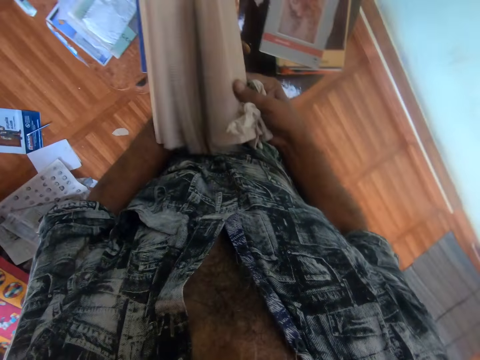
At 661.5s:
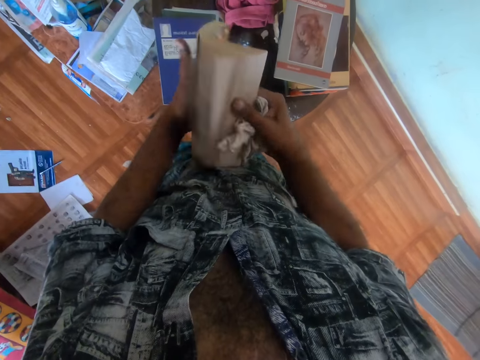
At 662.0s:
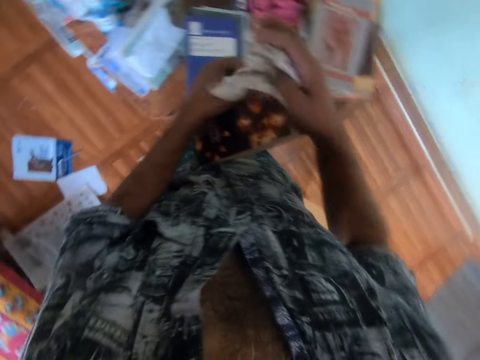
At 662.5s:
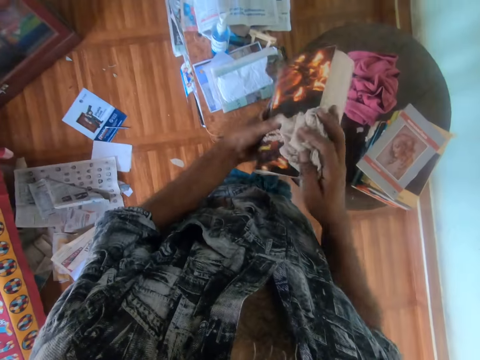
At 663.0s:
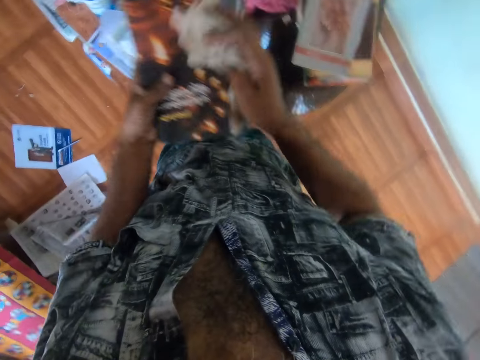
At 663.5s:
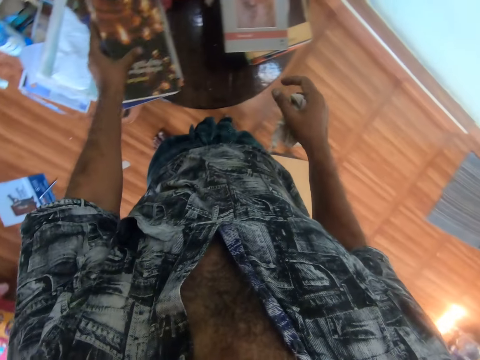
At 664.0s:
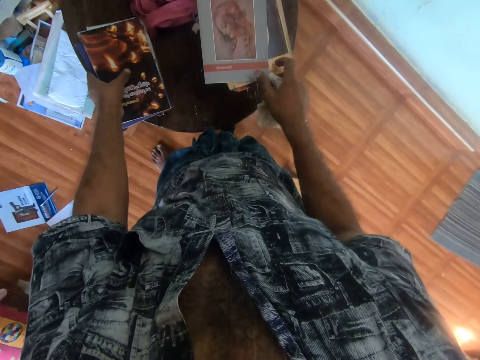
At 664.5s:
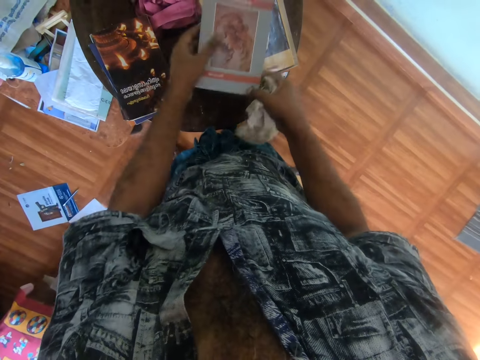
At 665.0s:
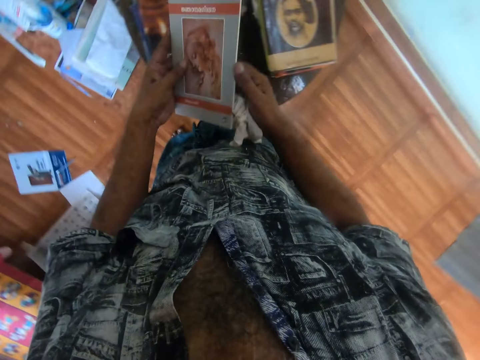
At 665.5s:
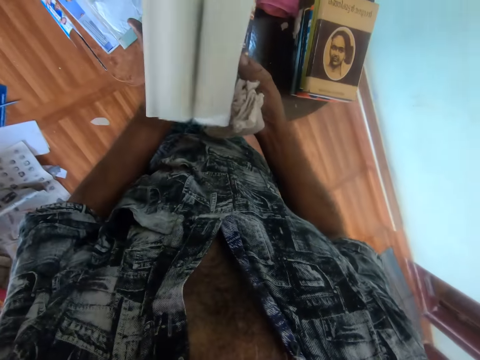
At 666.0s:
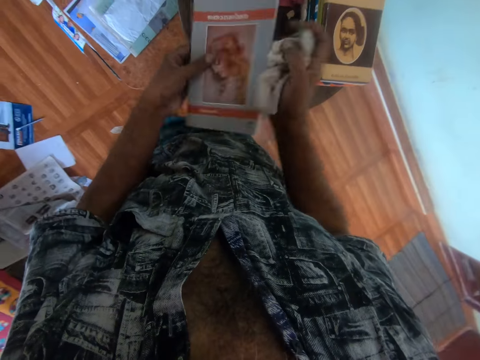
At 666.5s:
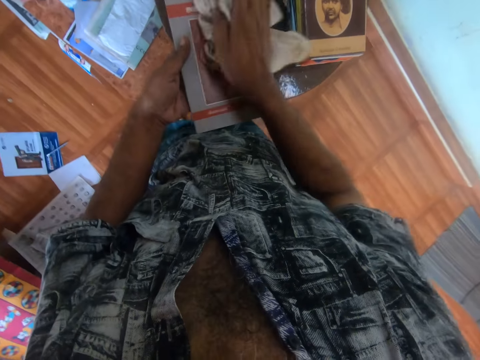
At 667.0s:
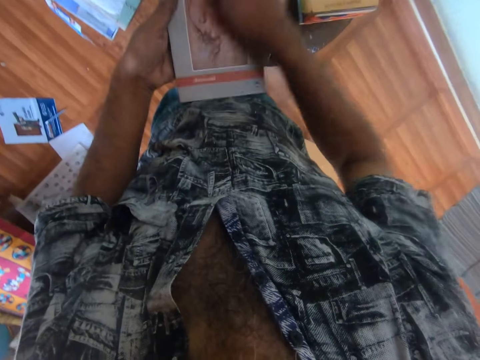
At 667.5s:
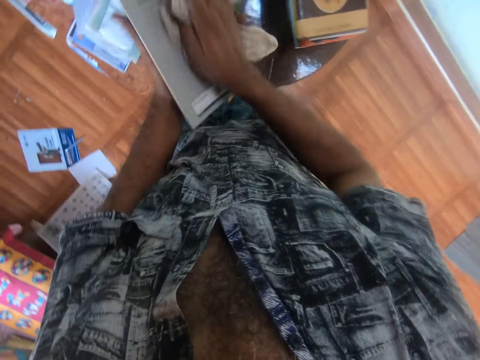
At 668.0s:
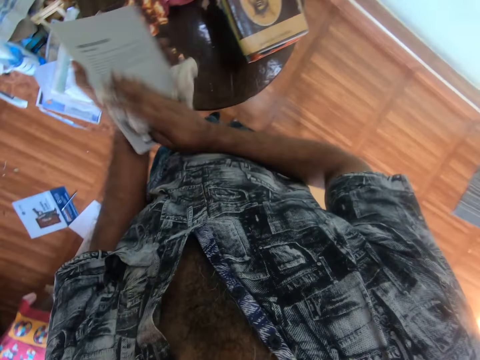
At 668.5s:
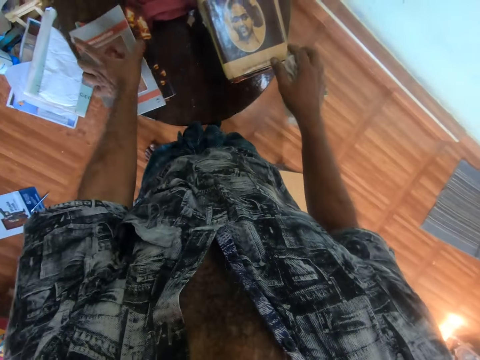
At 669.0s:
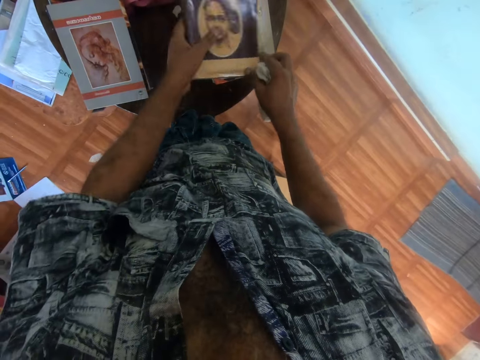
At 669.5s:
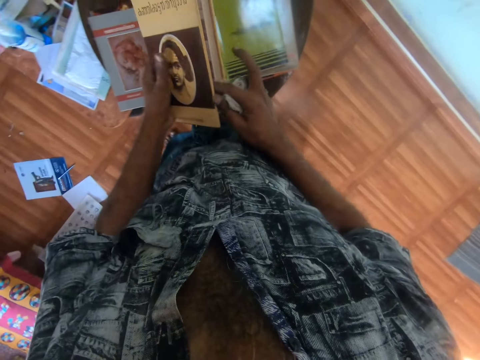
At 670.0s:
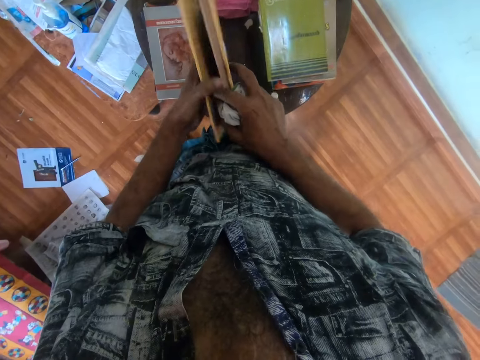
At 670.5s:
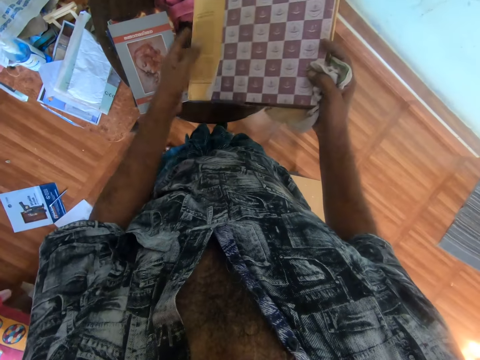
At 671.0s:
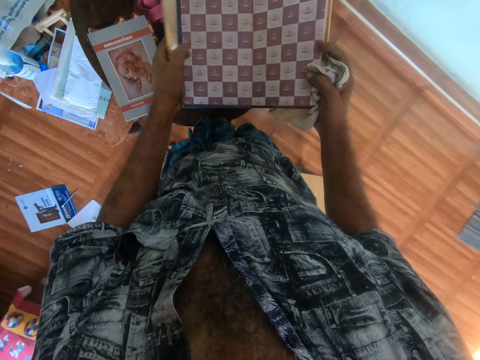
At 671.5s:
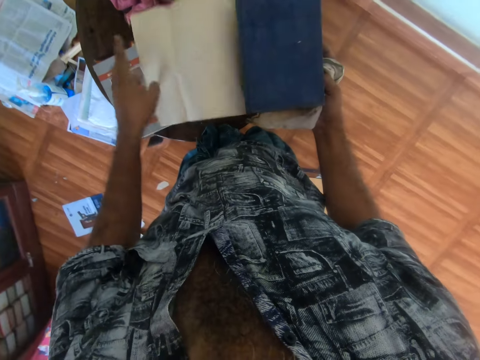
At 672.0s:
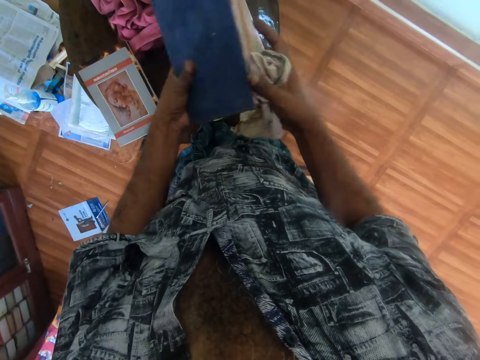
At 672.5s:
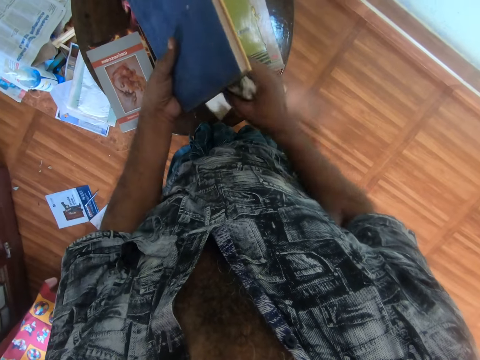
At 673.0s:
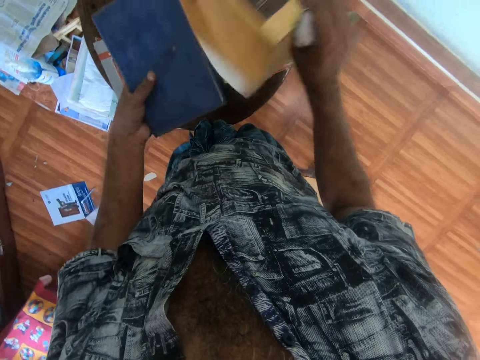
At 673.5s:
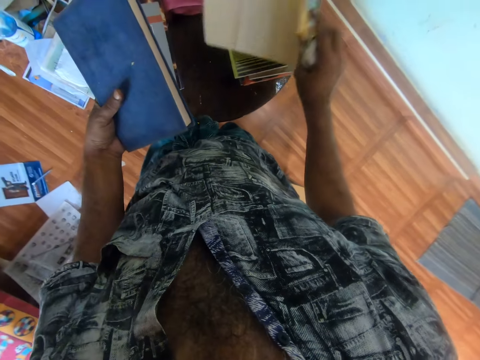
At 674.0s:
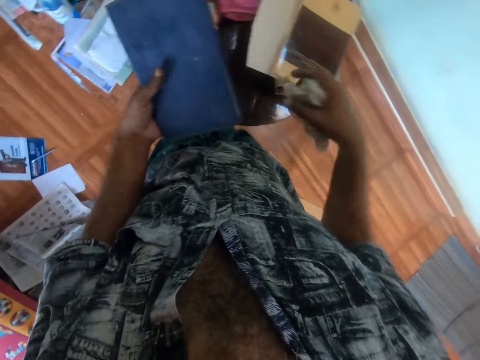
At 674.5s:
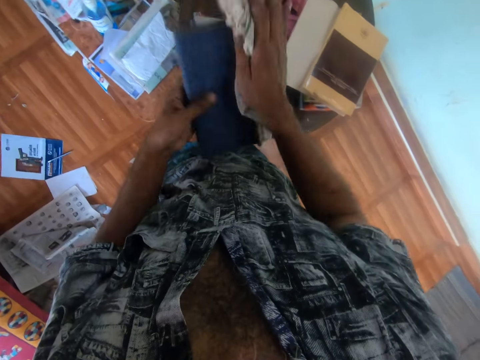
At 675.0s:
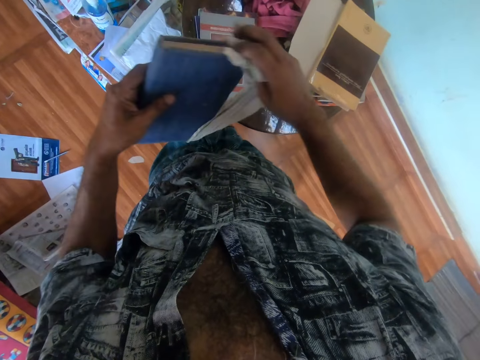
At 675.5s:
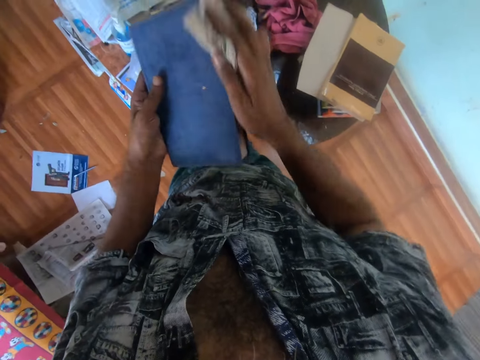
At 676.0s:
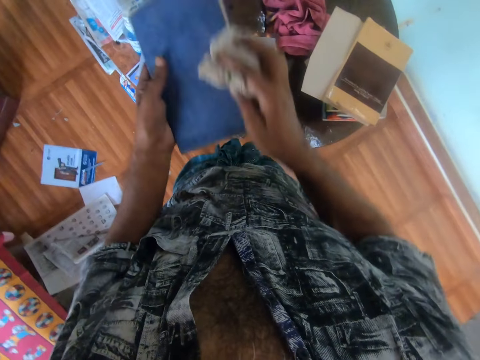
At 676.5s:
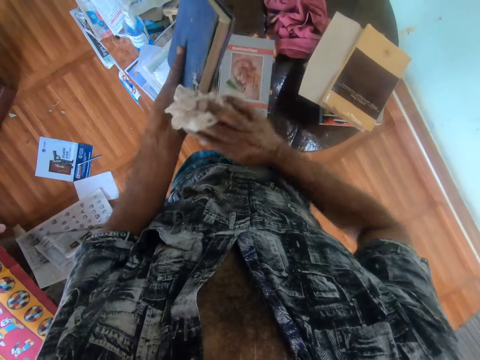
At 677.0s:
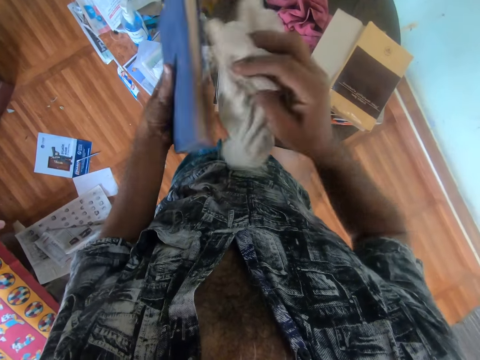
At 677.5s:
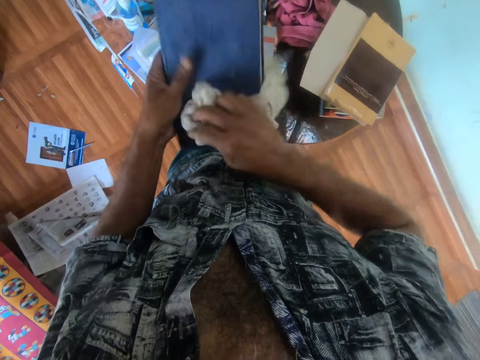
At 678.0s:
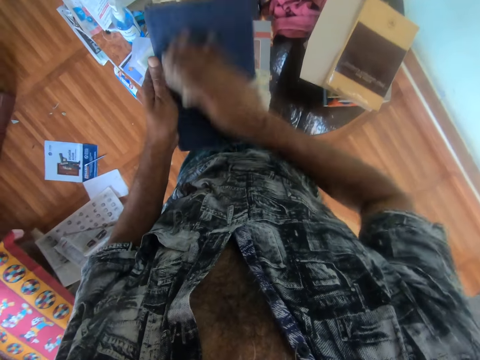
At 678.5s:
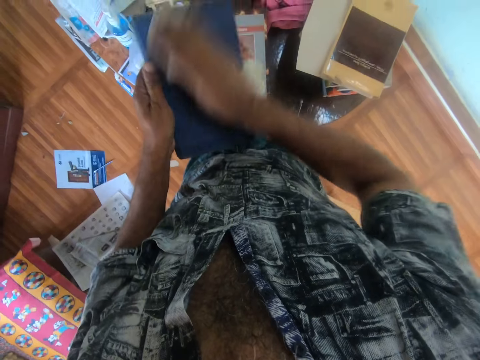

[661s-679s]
The camera wearer peruses the book. They move the book pages. They wipe the book with the piece of cloth. They place the book on other books. They pick up the book from the table. They peruse the book. They open the book pages. They wipe the book with the piece of cloth. They put the book down. They pick up the book. They remove the book cover. They open the book. They place the cover on other books. They wipe the book with the cloth.

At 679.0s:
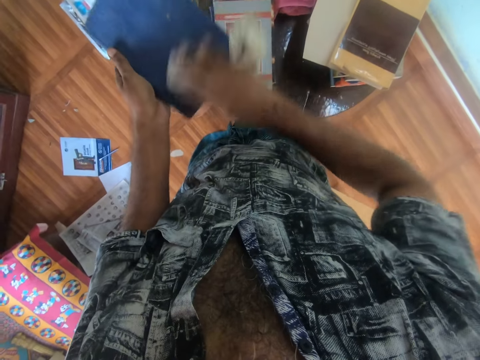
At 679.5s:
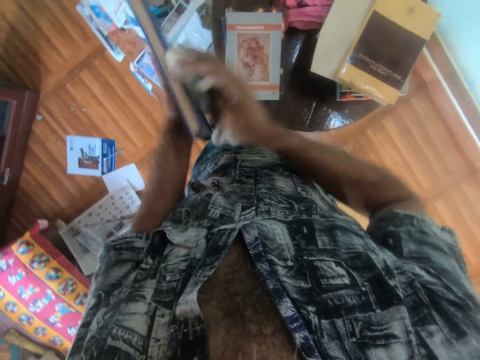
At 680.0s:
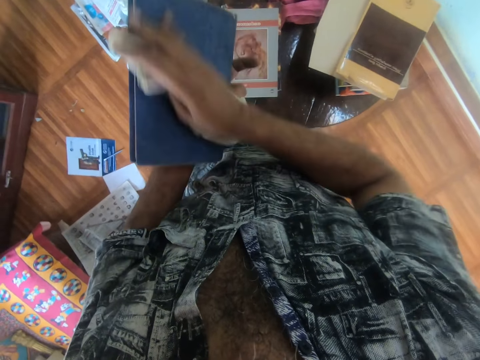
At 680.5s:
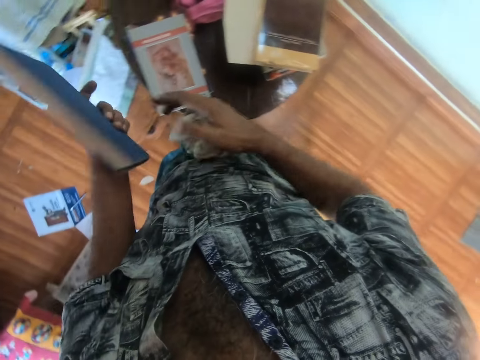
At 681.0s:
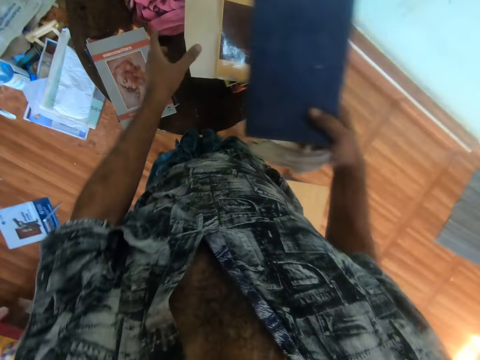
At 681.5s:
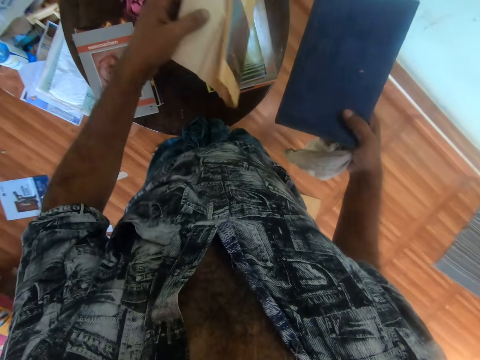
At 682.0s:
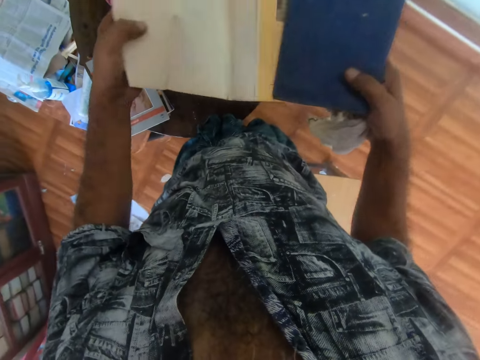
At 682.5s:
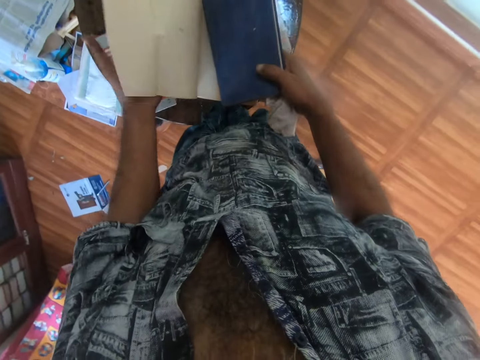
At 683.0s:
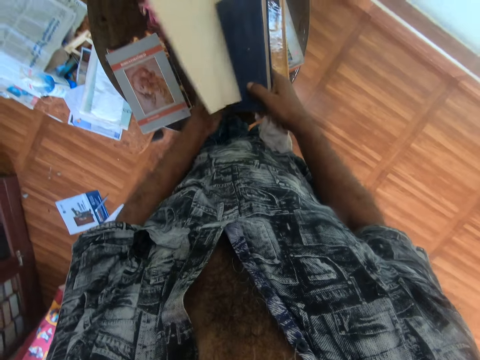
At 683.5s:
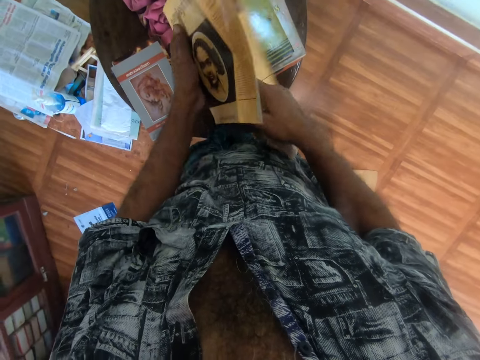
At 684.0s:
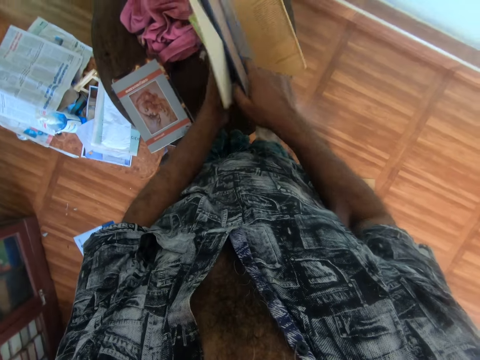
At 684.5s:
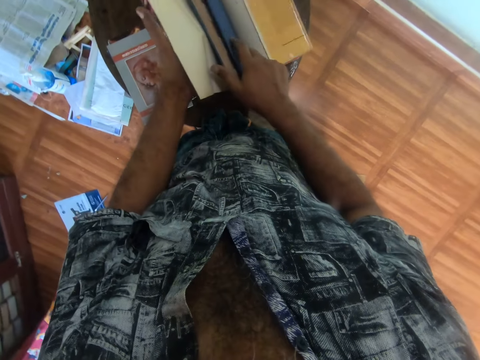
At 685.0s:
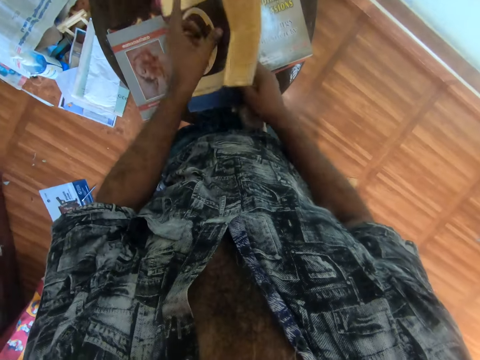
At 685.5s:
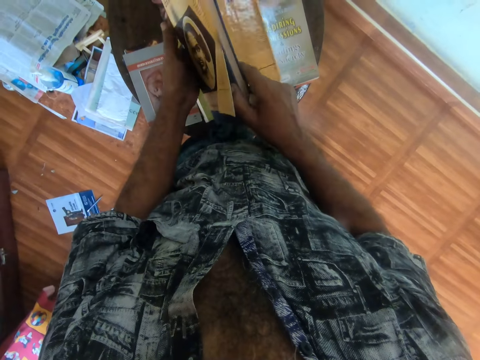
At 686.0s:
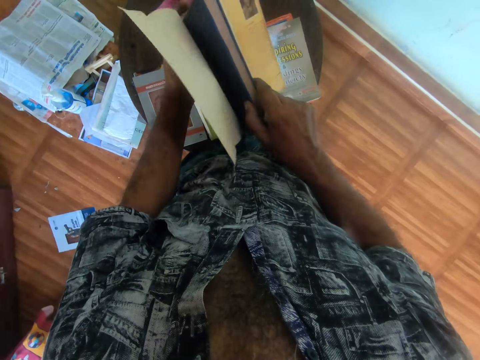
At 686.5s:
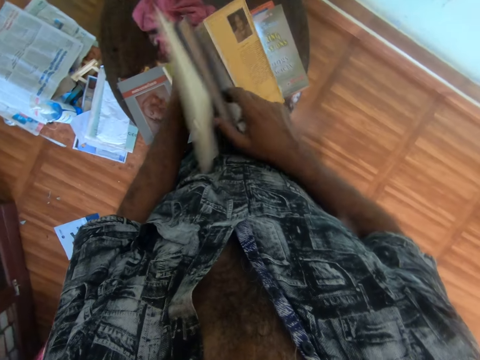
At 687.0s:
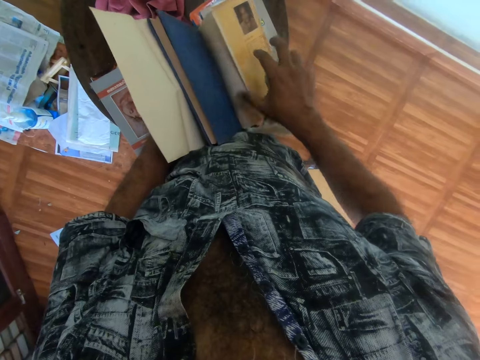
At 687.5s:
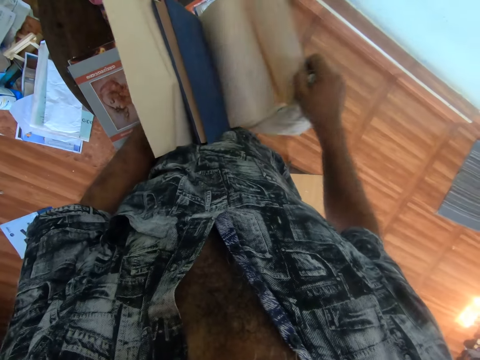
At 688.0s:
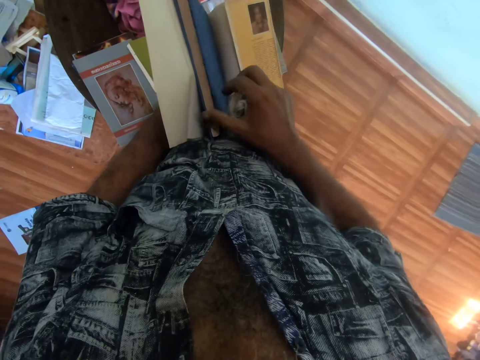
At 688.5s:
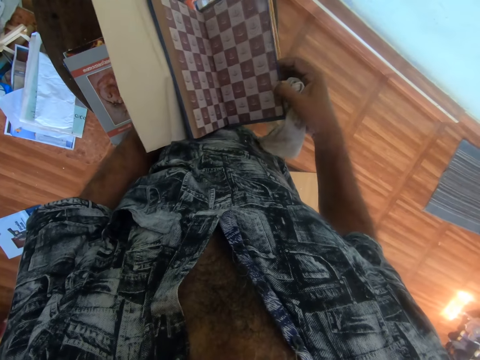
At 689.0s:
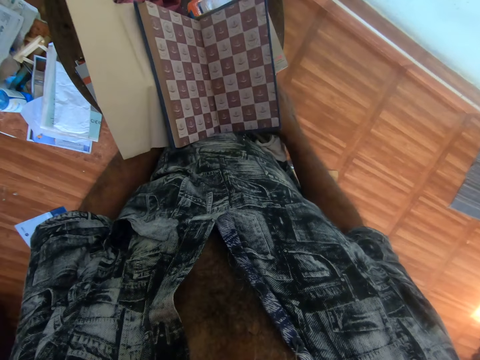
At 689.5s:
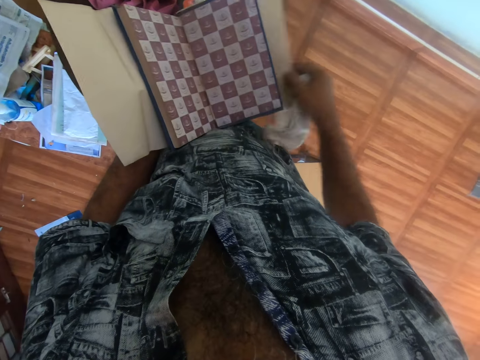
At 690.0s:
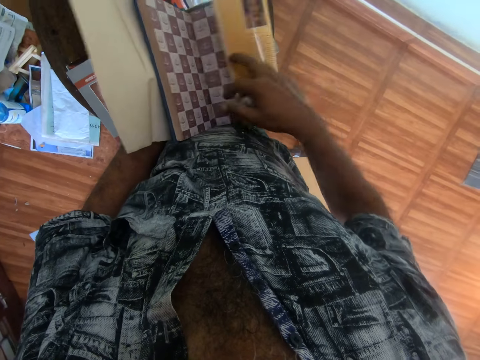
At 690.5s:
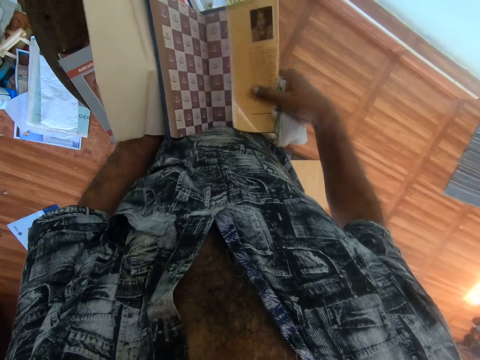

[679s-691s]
The camera wearer holds the cover. They cover the book.
